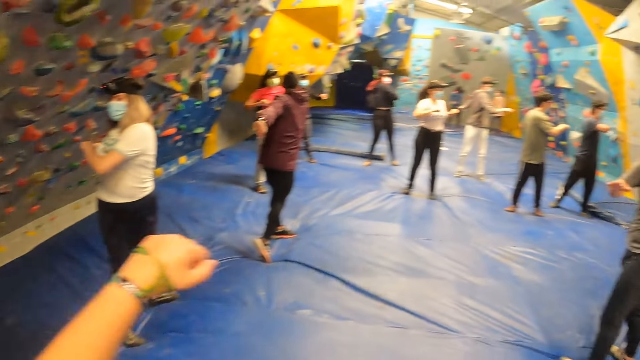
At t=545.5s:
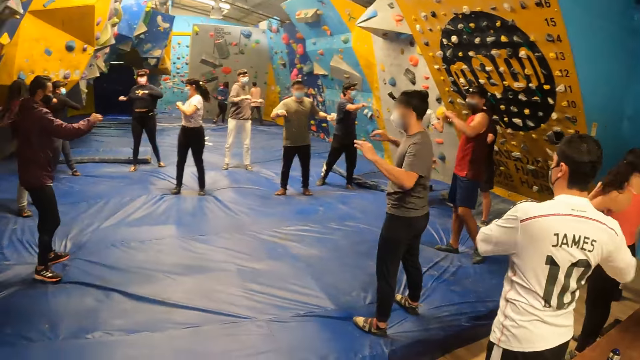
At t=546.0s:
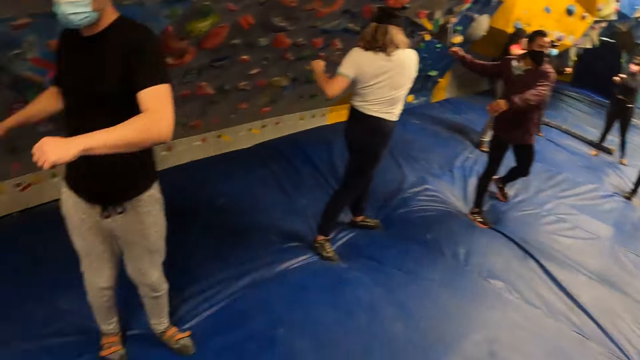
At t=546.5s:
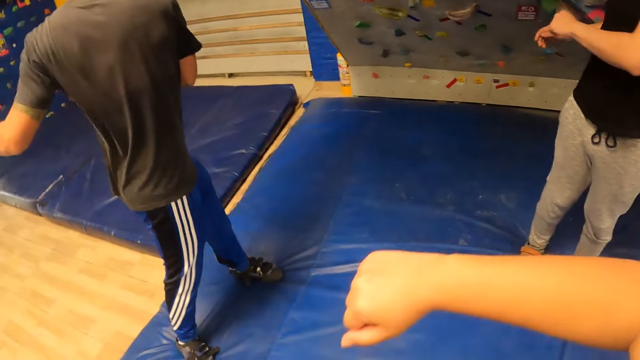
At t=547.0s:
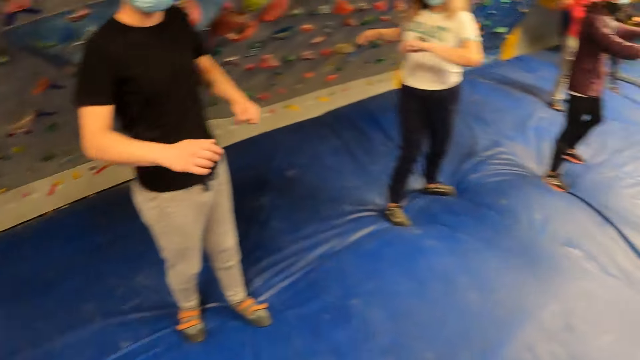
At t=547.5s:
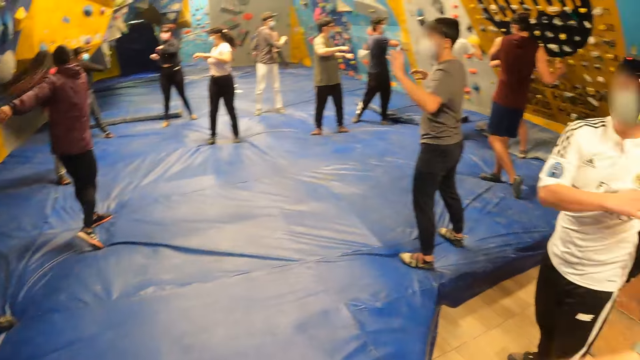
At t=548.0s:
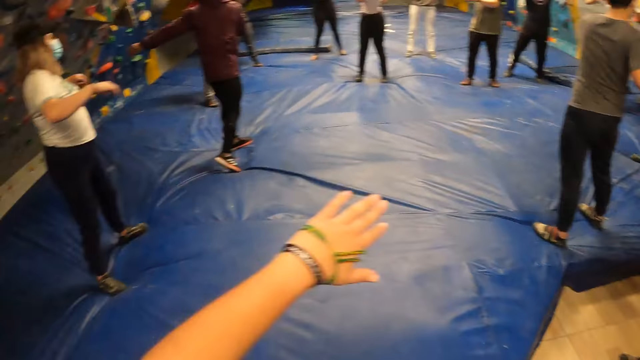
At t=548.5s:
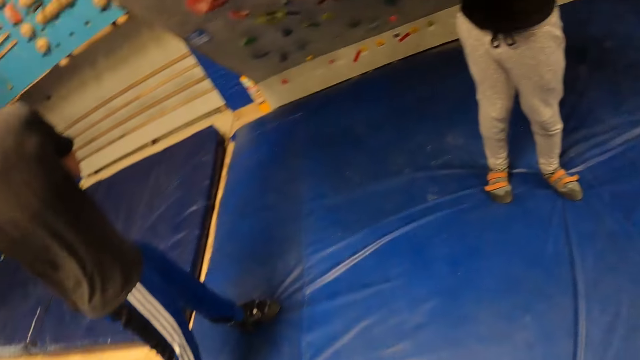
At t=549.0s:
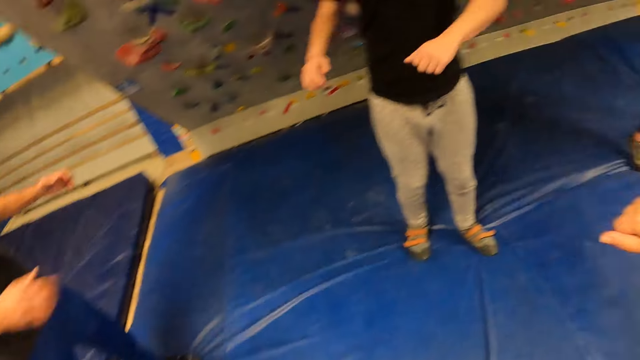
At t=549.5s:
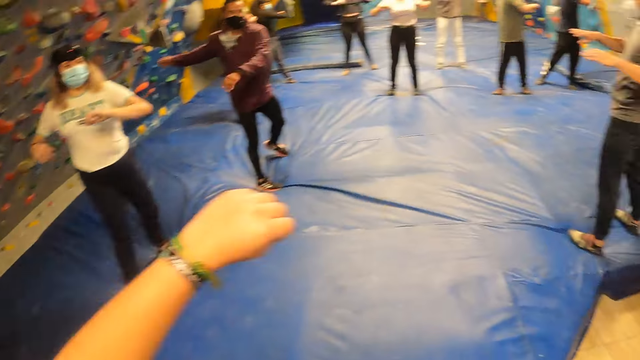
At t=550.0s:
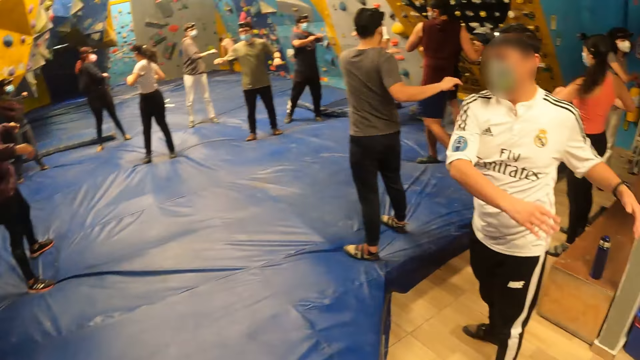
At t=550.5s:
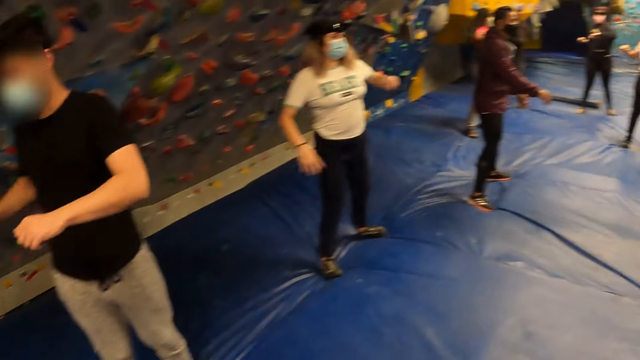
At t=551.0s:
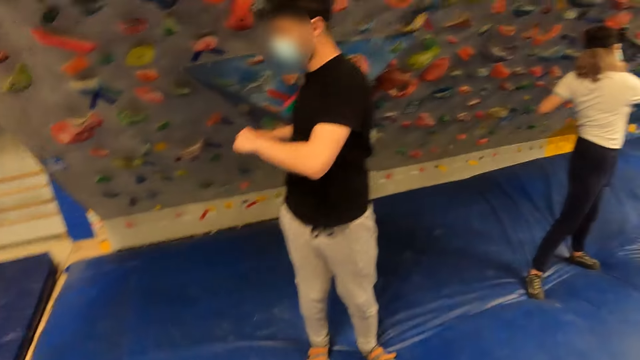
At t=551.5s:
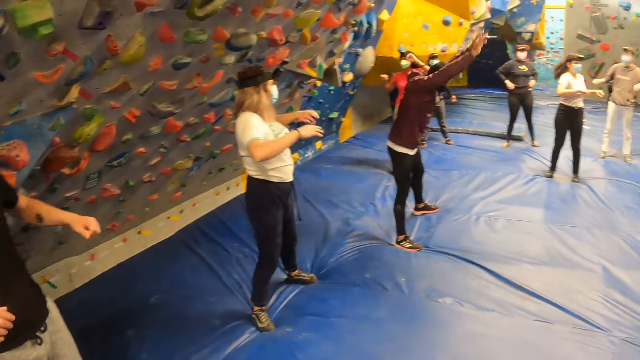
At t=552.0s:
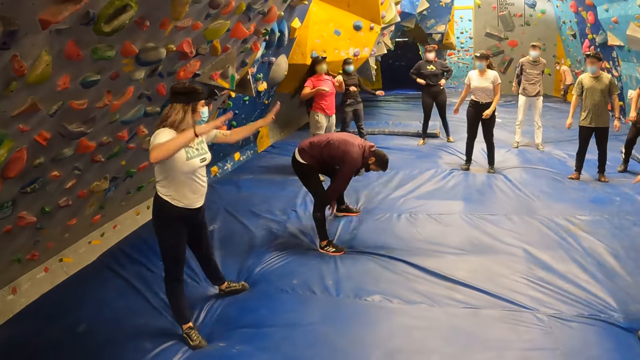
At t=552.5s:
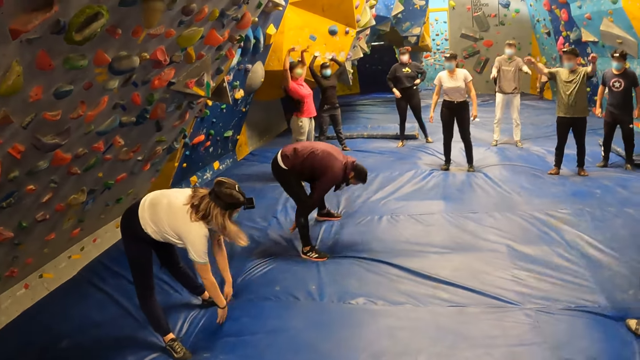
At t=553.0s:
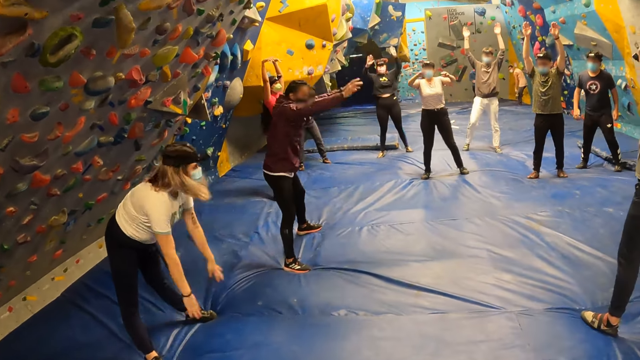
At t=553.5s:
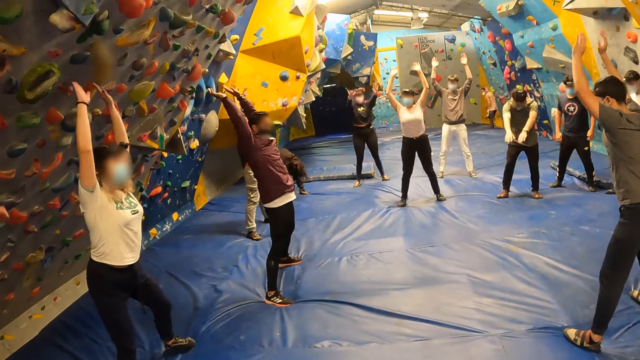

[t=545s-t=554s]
The instructor exercises his upper body. The woman exercises her upper body.

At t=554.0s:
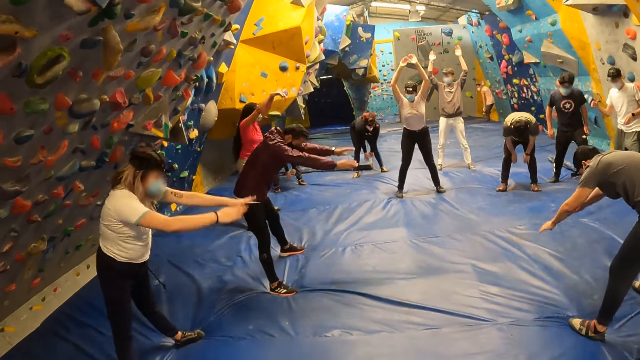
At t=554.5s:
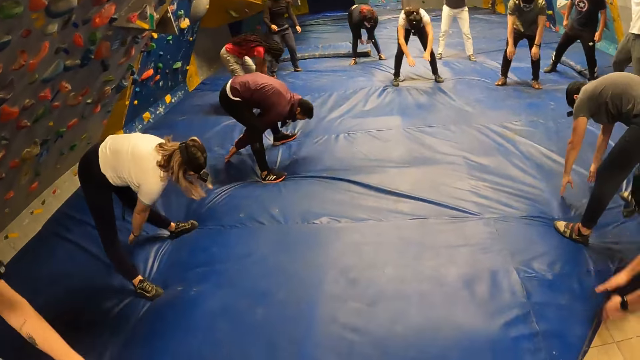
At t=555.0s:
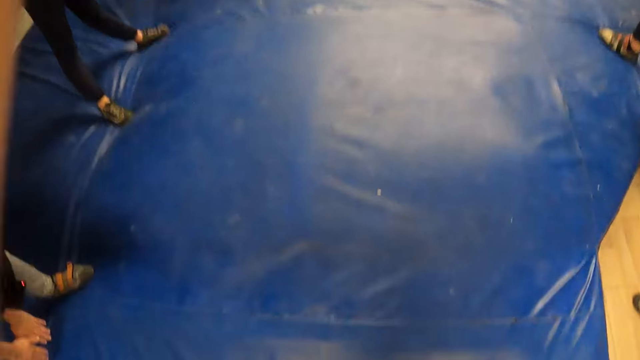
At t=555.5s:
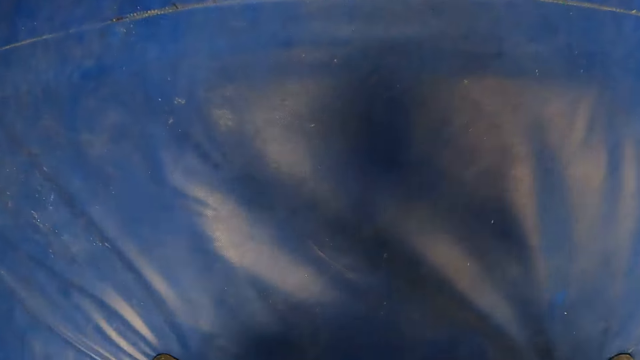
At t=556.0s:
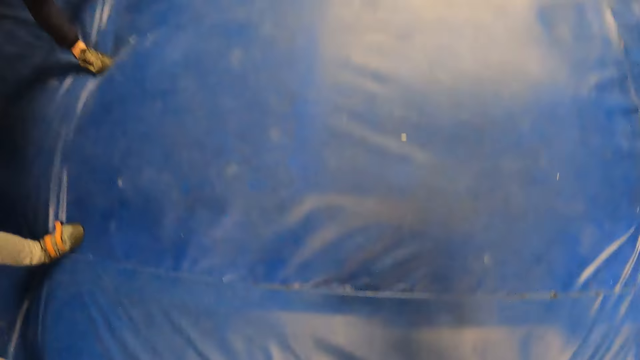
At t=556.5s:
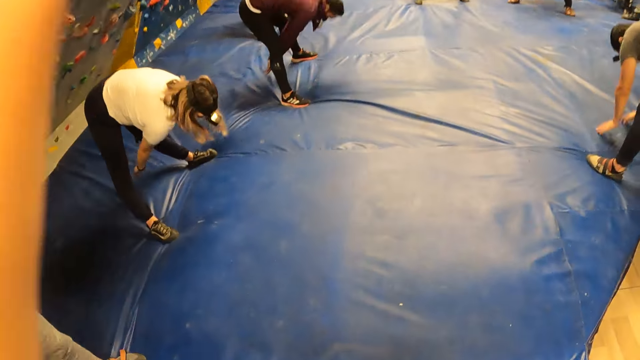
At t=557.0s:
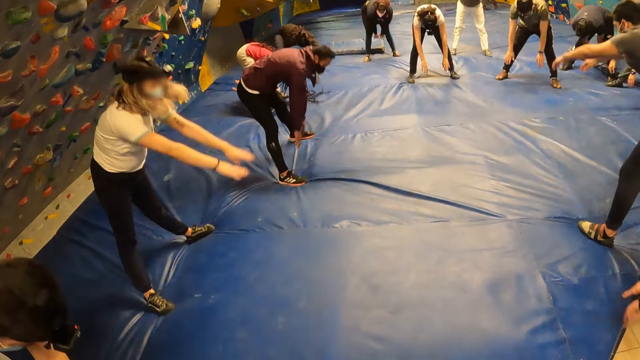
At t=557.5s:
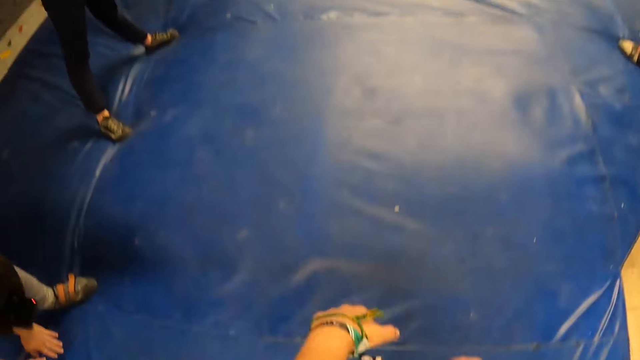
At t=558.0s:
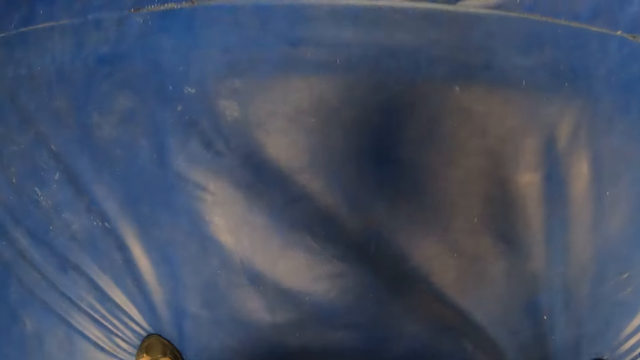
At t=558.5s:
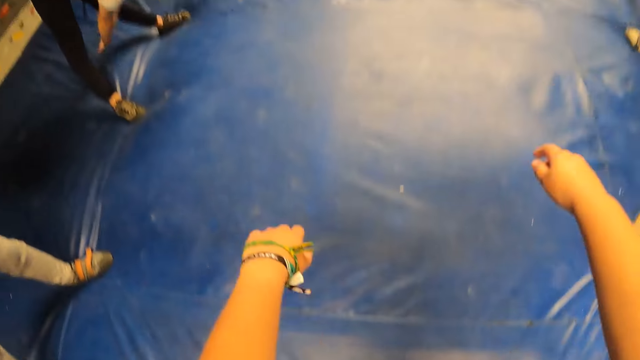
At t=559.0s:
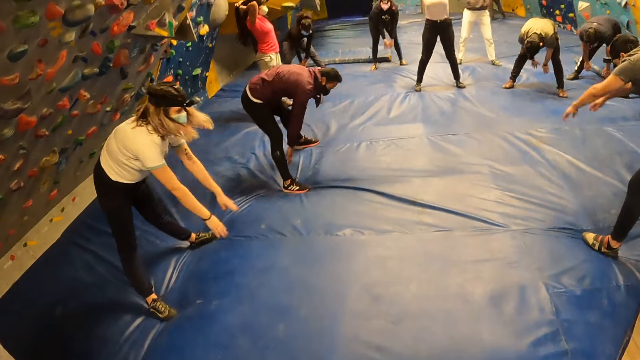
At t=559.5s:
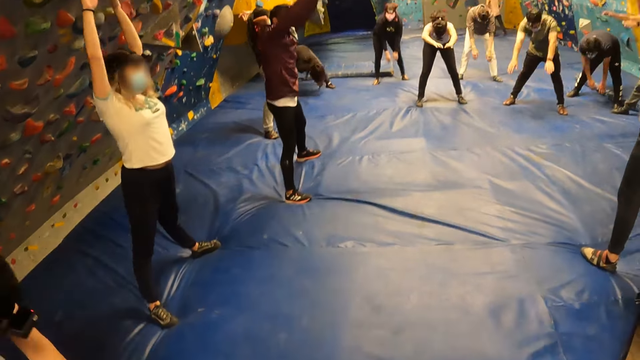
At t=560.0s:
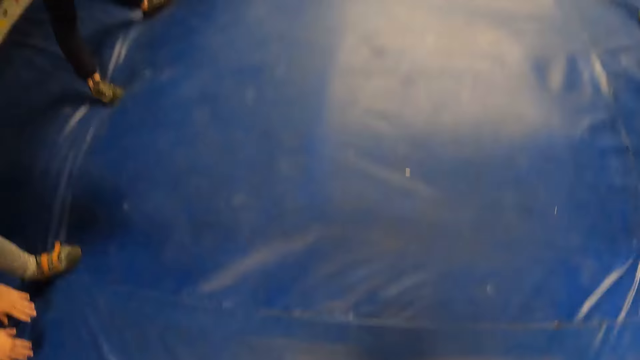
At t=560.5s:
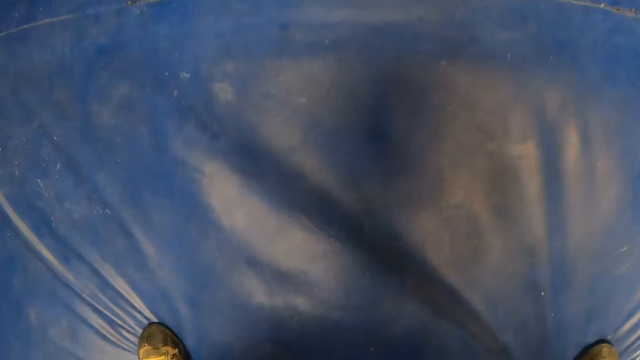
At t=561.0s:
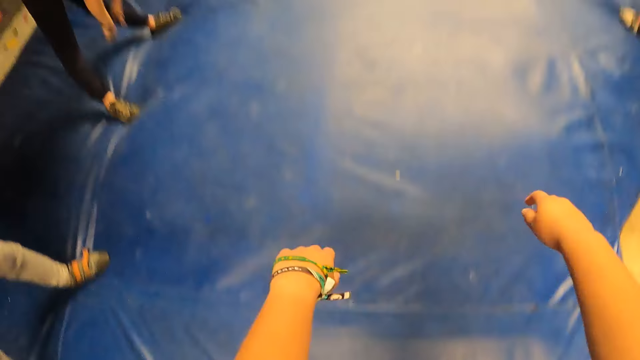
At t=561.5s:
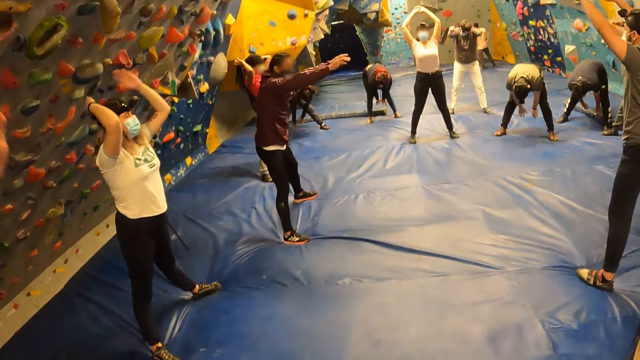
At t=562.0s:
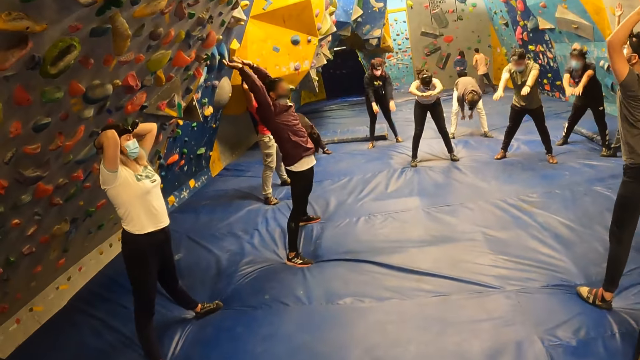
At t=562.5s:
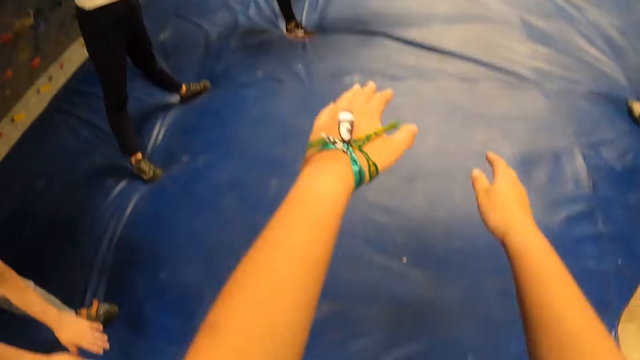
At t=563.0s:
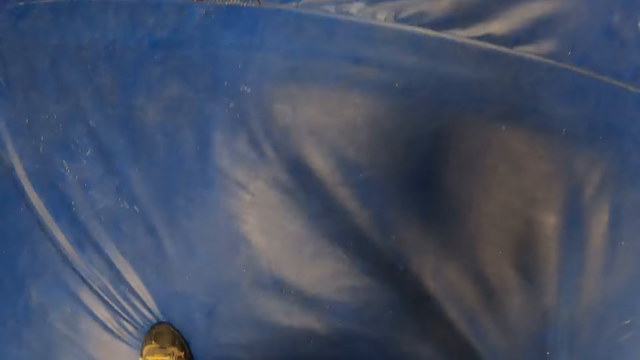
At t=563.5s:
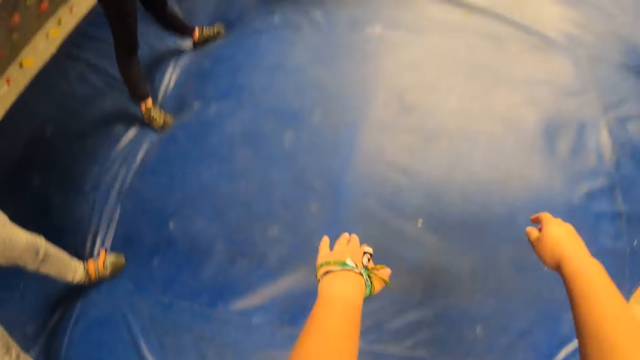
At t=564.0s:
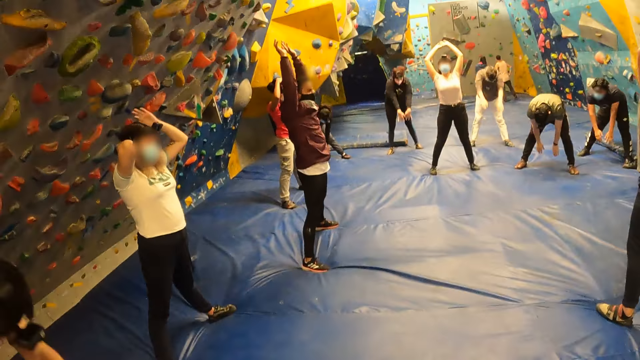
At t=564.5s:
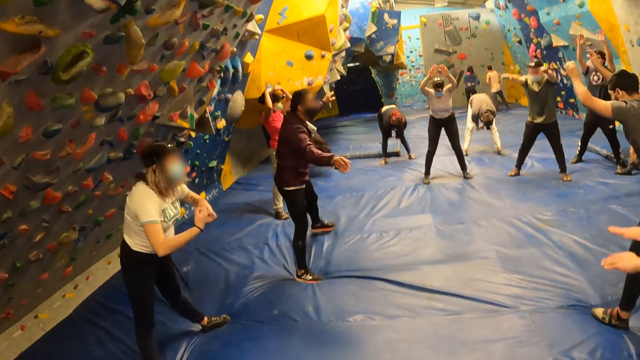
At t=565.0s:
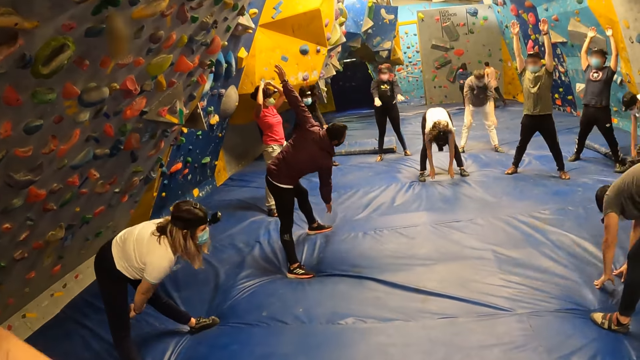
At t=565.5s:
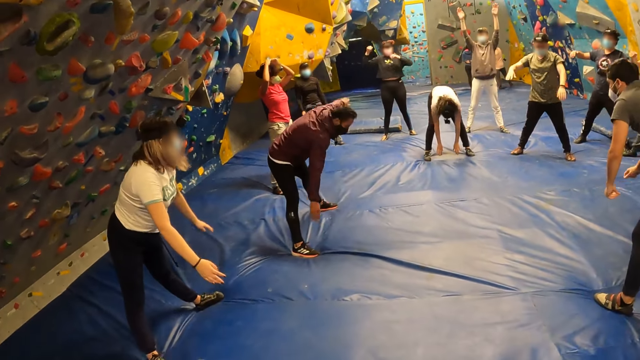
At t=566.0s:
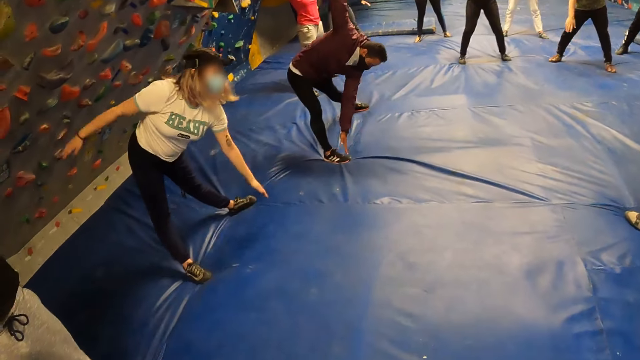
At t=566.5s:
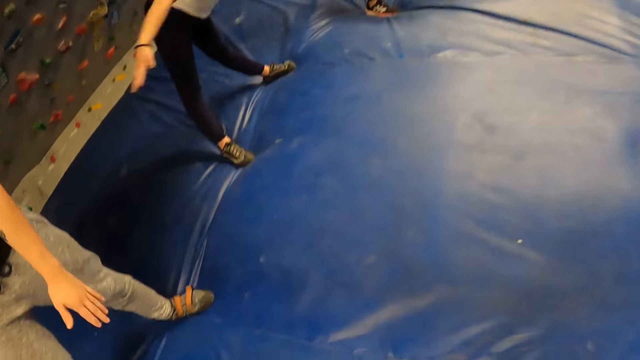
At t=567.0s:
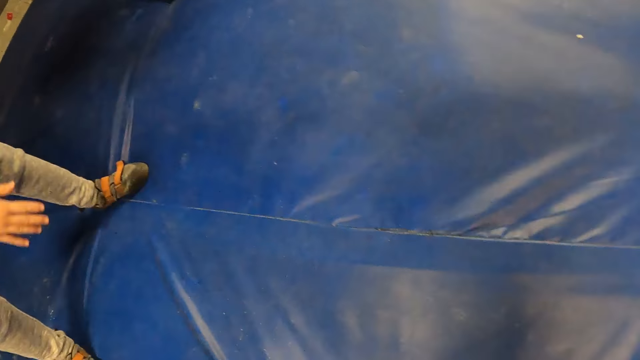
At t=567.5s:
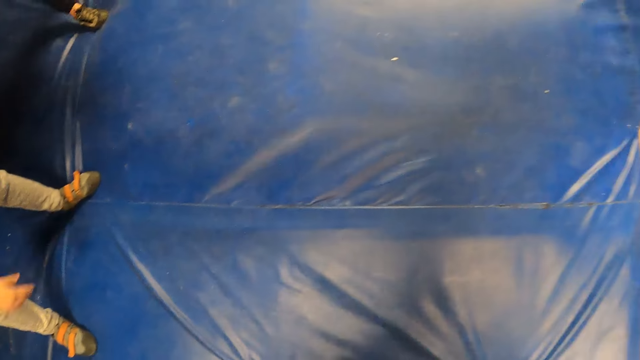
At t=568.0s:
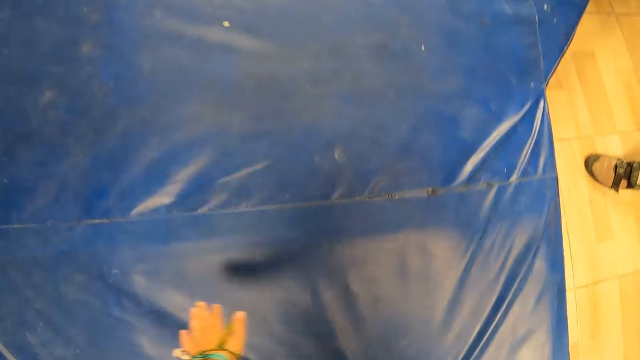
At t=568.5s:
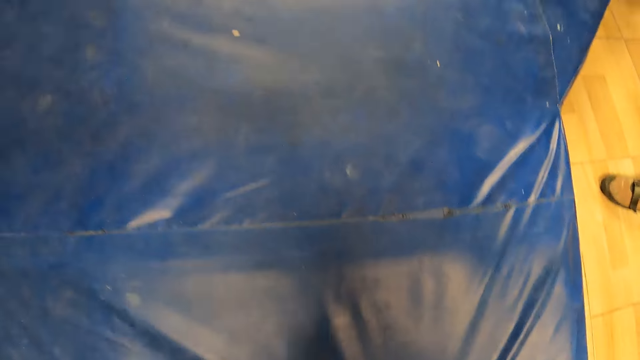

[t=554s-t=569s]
The camera wearer stares at a man. The man demonstrates for the crowd. The camera wearer exercises her upper body. She bends, lifts hands and bends. A woman lifts hands. The camera wearer bends and lifts hands. The woman lifts hands. Another woman lifts hands. The camera wearer bends and lifts hands. Another man lifts hands and moves hand. The second woman bends. A third woman bends. A third man lifts hands. A fourth man lifts hands. The second man moves hand and moves hands. The camera wearer moves hands. A fifth man moves a hand.
